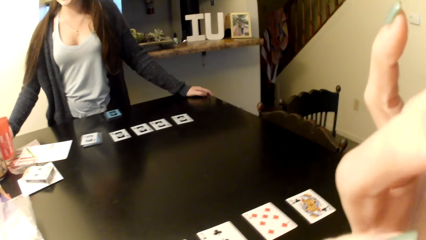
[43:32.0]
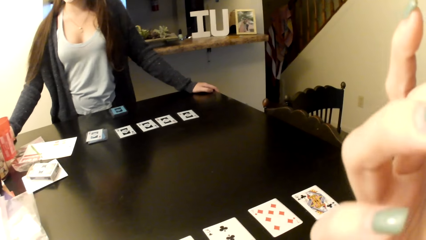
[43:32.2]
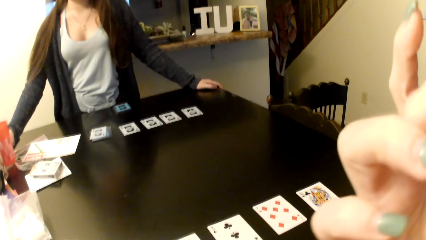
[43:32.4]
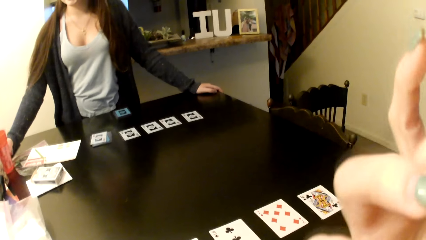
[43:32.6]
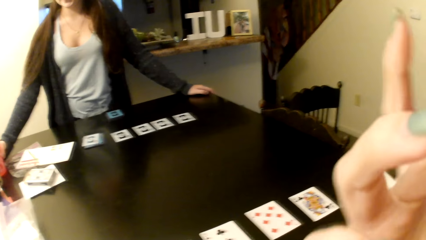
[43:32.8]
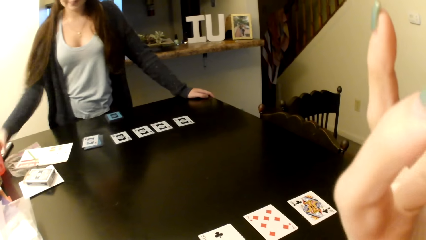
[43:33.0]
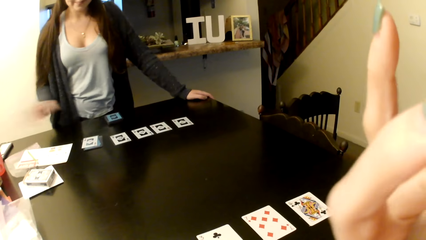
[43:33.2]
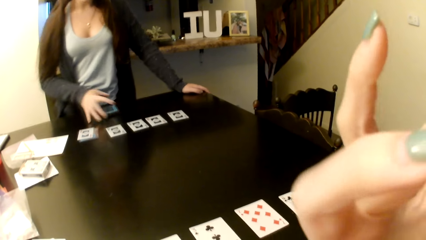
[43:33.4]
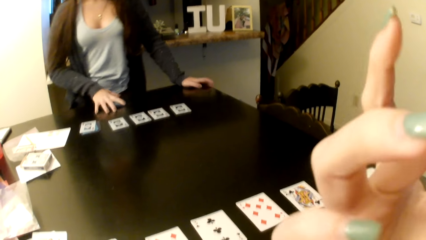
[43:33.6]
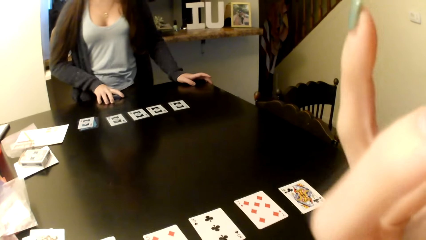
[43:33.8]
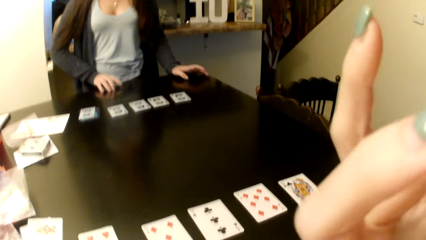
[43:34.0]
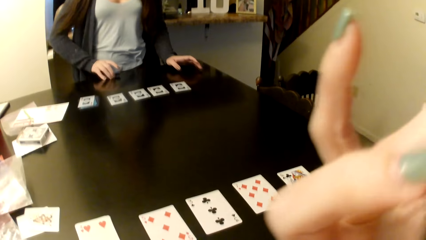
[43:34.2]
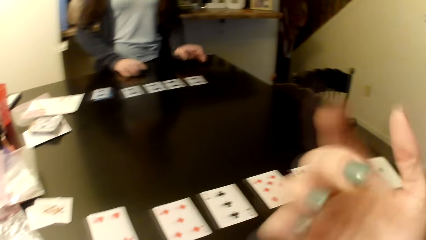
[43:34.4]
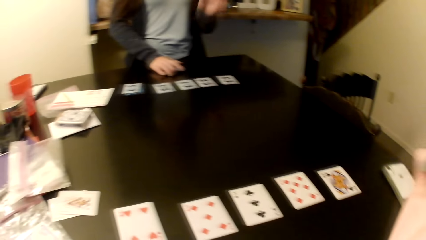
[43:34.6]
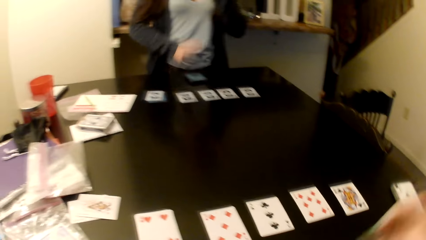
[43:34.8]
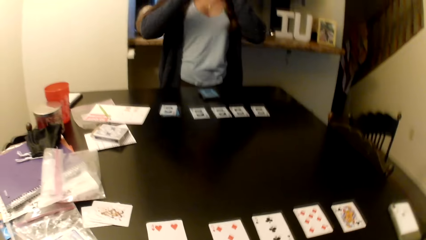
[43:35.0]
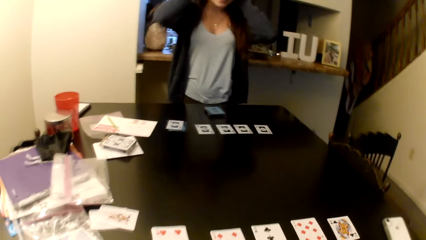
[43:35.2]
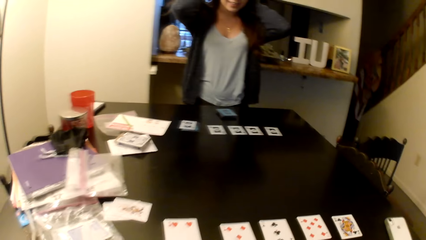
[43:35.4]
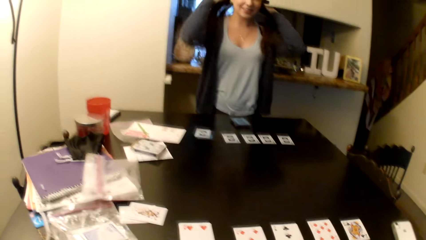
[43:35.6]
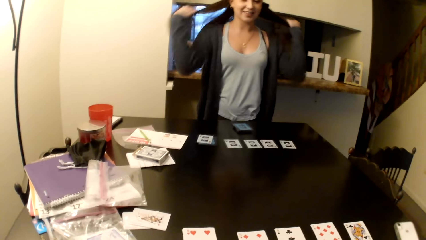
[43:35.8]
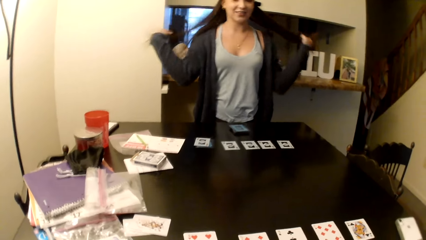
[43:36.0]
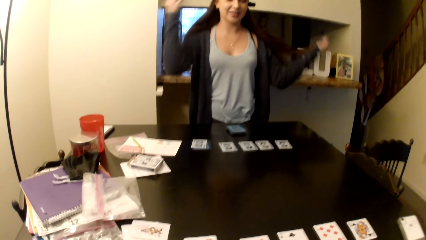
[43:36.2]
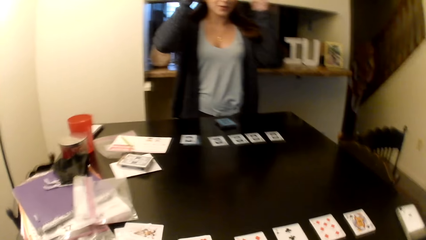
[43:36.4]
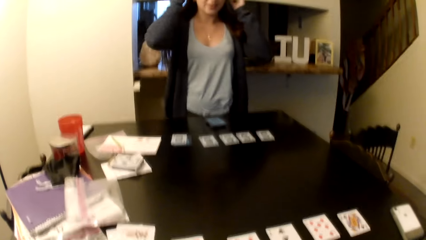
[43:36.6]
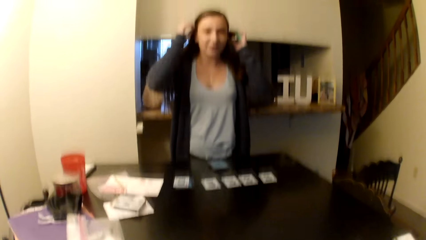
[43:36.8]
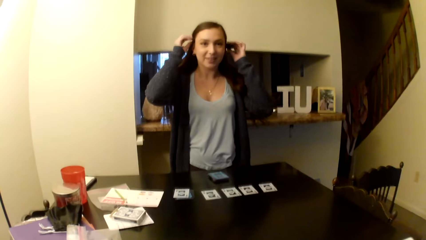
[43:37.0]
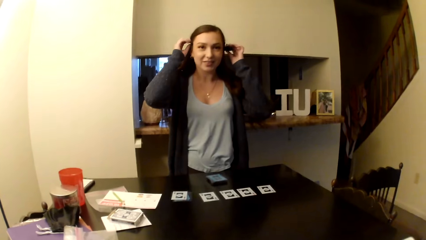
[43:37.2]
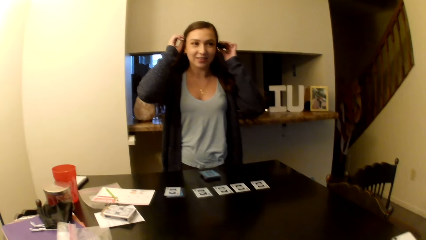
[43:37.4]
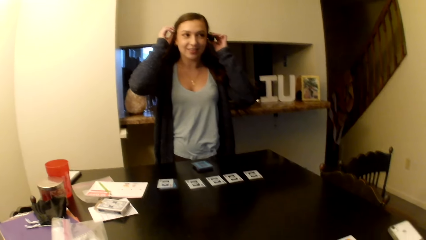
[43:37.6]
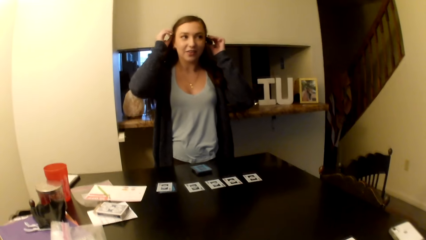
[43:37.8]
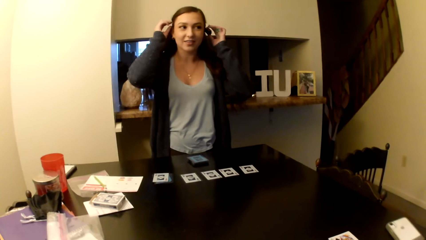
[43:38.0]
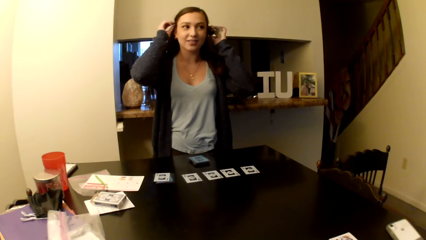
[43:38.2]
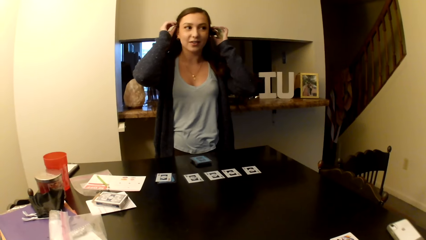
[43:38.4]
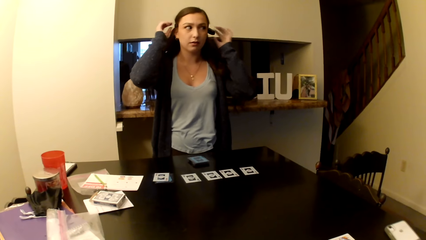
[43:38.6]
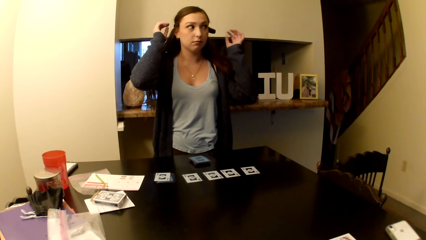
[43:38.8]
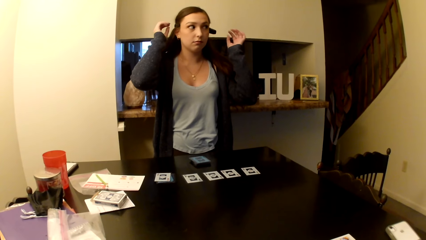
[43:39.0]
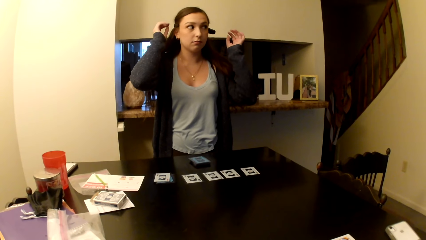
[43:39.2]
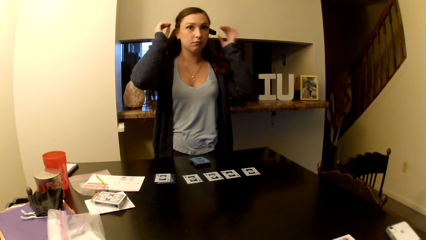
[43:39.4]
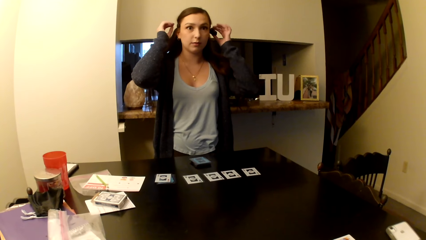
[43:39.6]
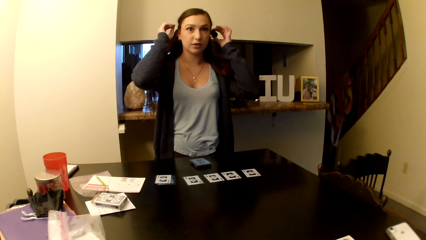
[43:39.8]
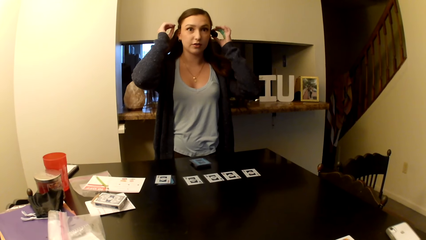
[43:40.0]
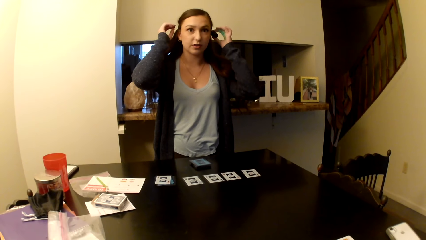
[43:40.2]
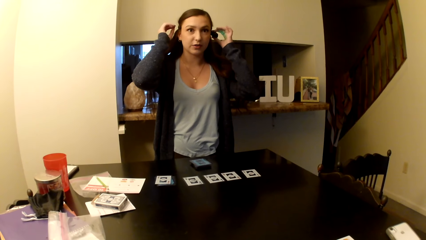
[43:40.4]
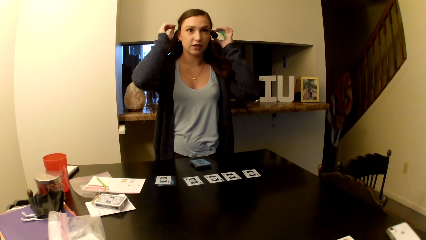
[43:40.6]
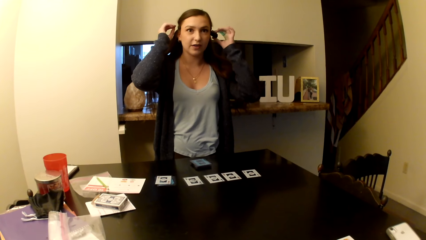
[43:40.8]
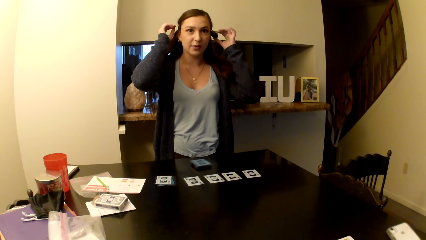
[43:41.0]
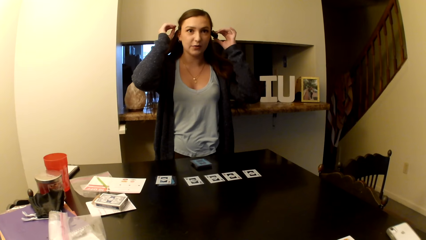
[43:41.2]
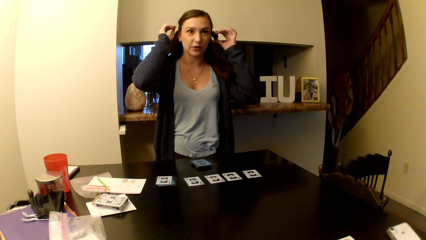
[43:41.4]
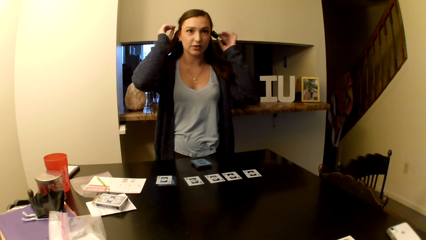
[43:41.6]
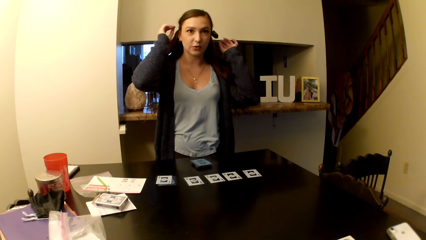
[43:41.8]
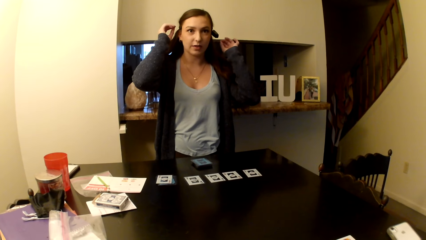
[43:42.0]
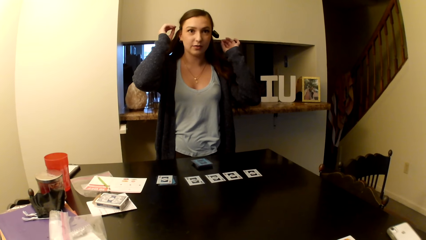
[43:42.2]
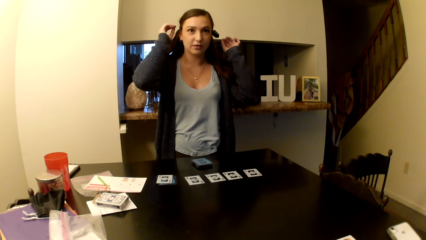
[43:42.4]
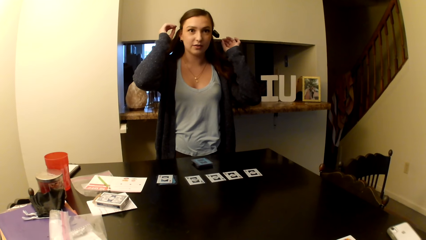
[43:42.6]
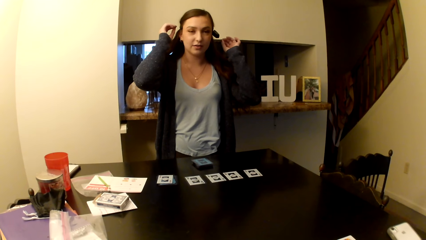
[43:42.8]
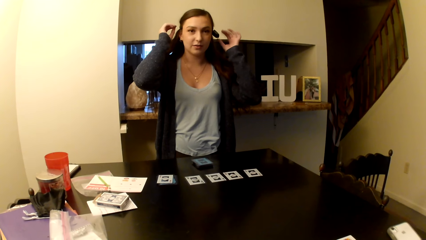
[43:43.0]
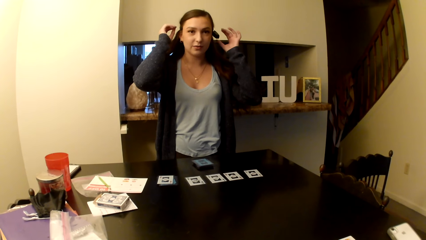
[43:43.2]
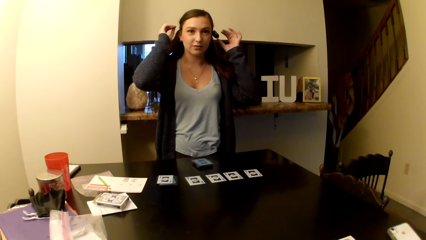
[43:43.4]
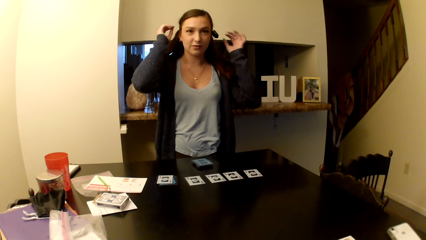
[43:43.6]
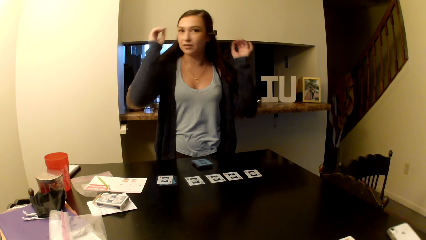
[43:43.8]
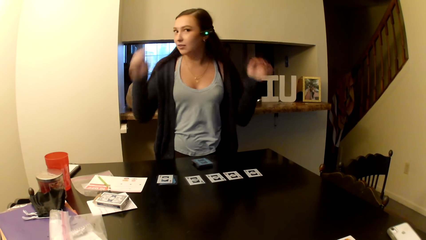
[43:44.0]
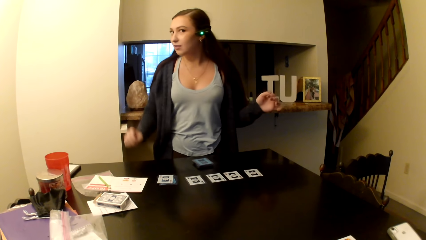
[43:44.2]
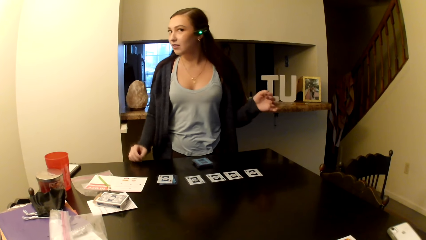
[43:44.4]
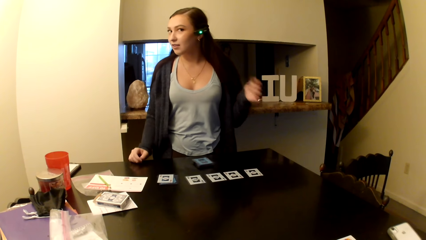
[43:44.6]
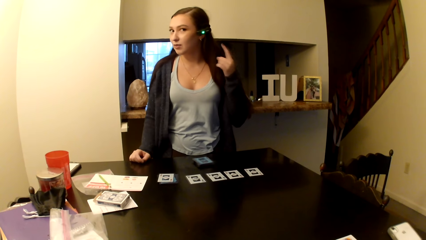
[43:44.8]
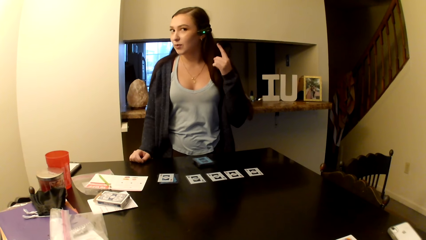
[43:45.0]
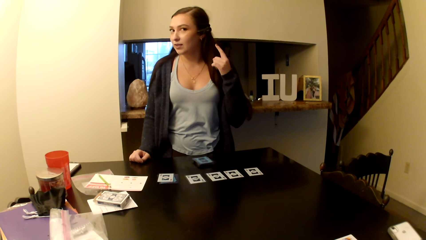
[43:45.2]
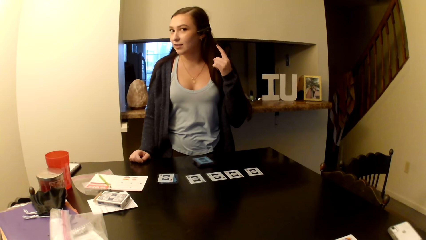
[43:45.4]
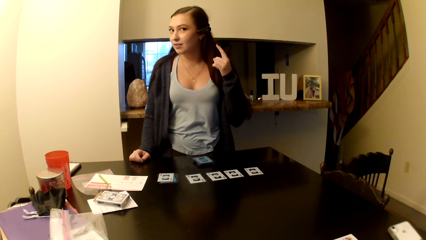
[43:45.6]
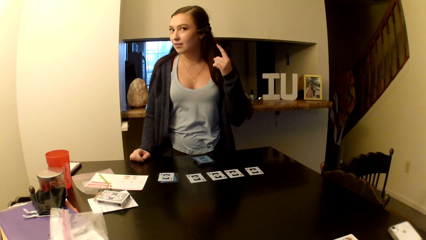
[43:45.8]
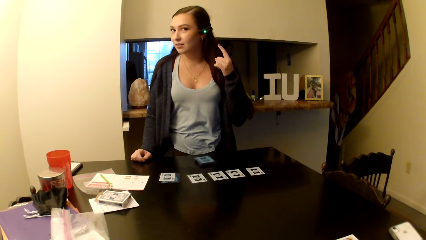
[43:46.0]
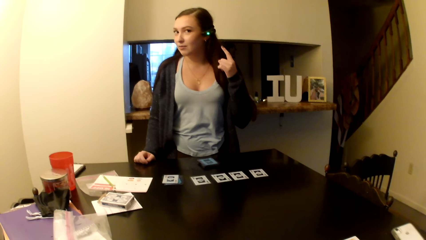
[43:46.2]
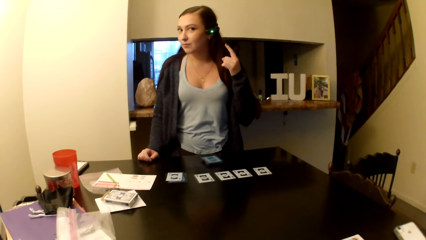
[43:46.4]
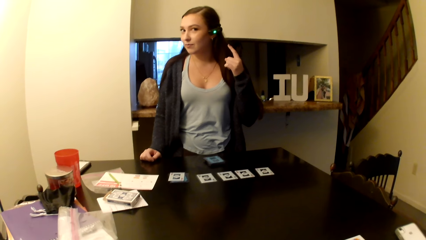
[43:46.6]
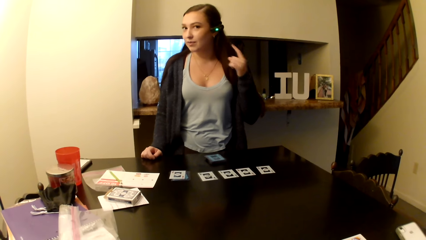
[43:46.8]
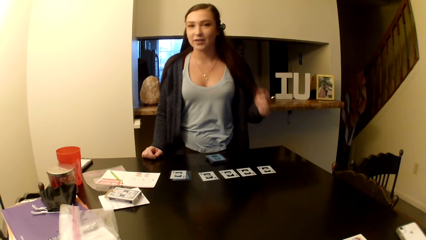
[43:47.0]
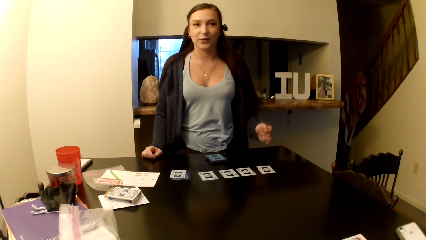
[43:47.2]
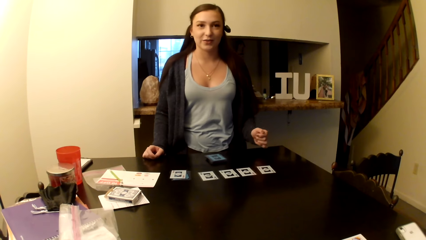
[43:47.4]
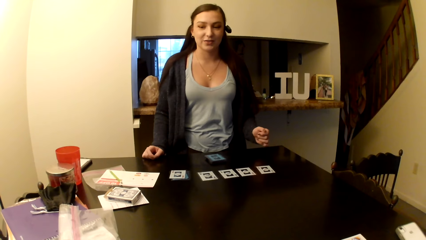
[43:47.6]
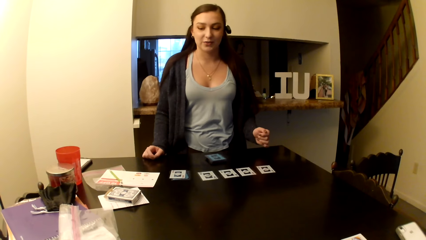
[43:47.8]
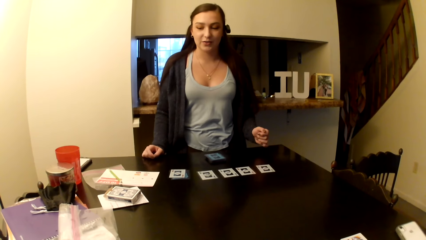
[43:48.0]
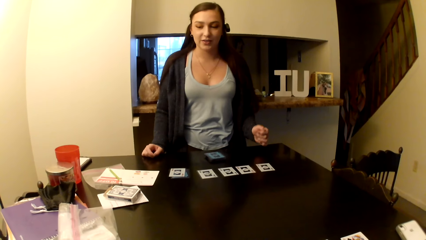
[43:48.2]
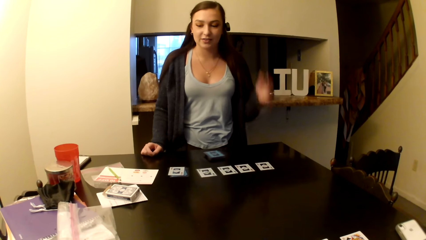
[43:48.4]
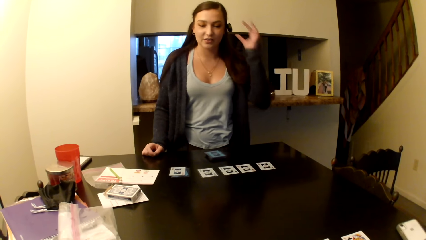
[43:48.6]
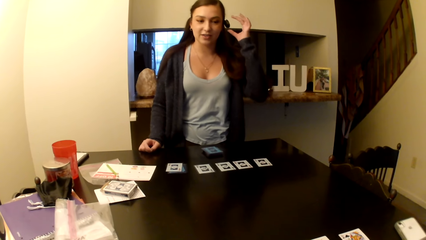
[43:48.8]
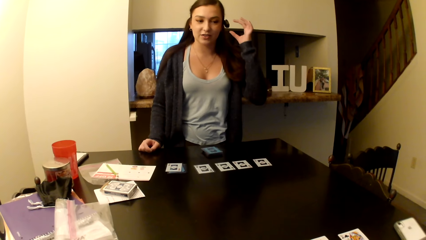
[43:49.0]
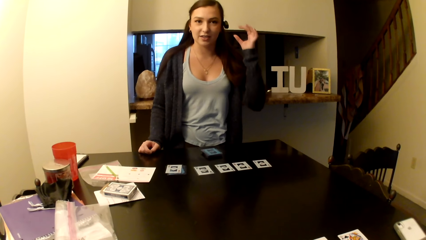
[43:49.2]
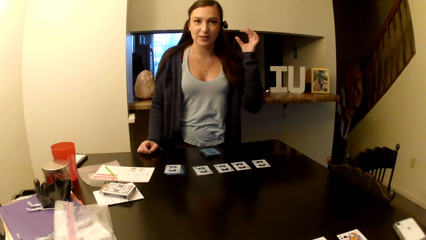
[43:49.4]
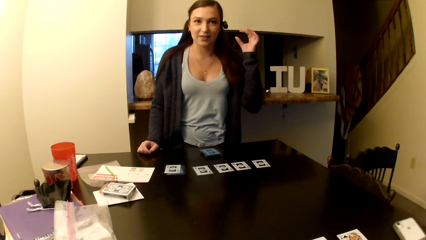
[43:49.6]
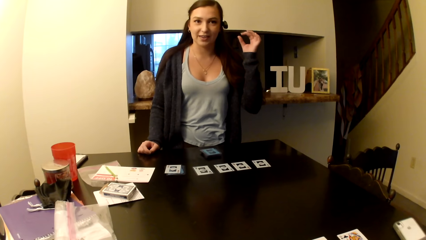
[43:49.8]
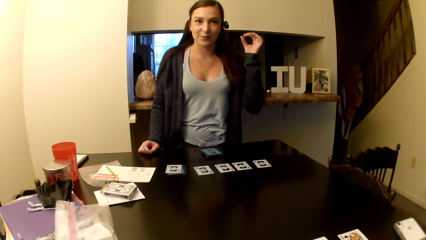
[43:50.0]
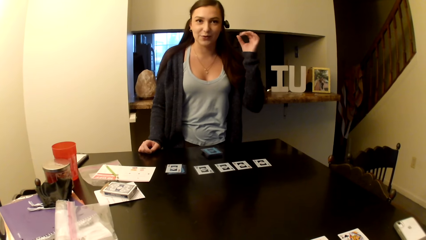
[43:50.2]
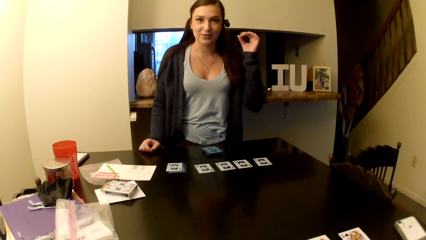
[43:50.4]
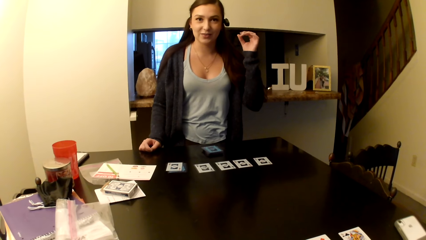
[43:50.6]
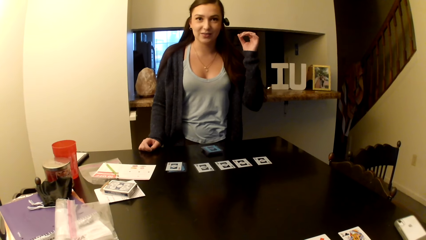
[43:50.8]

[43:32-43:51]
A woman pulls the hair. The woman talks to the camera wearer. The woman shows the camera wearer the headphone.
